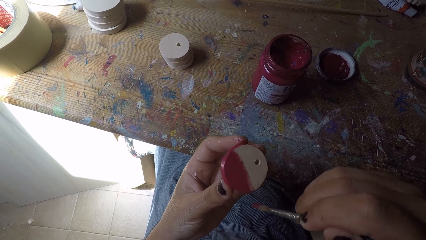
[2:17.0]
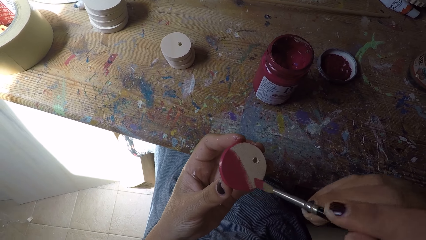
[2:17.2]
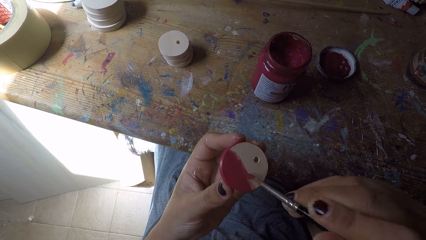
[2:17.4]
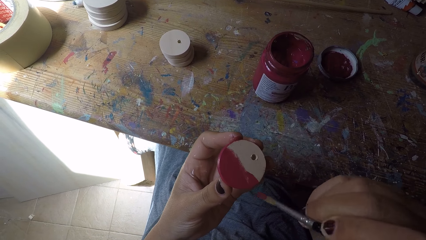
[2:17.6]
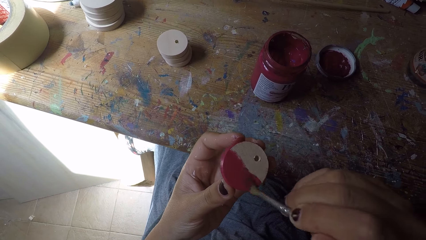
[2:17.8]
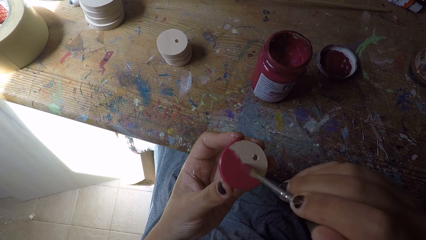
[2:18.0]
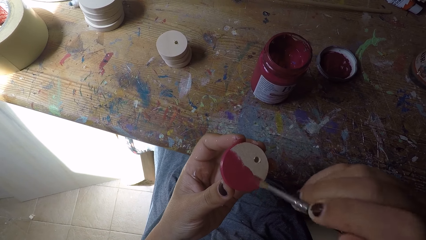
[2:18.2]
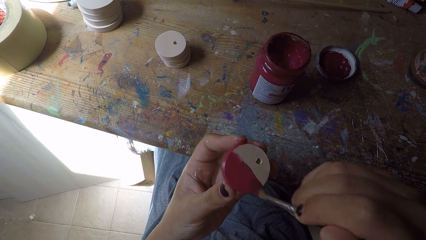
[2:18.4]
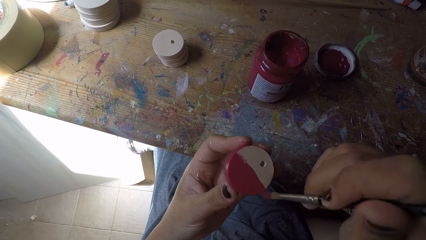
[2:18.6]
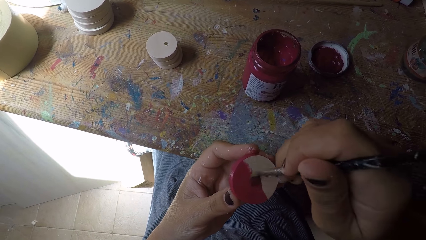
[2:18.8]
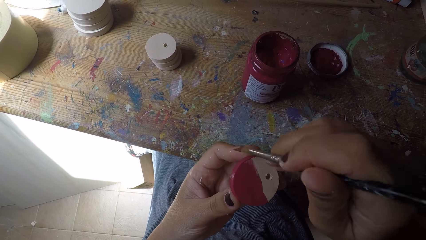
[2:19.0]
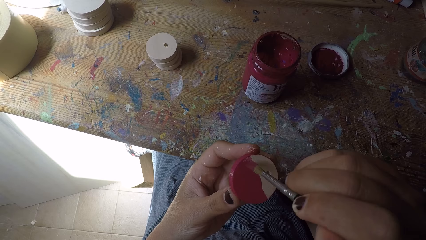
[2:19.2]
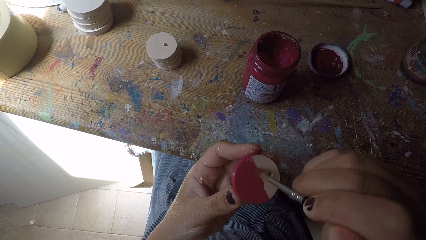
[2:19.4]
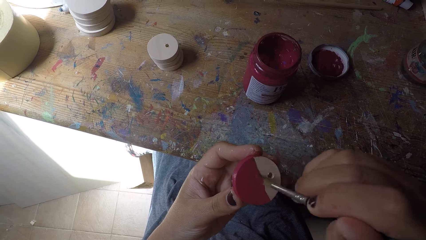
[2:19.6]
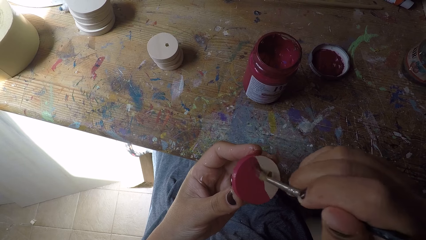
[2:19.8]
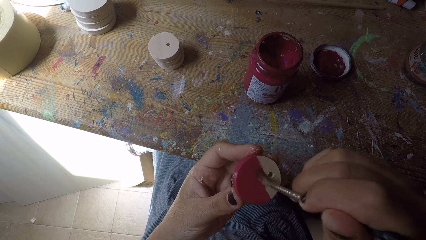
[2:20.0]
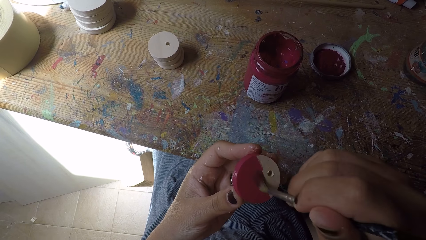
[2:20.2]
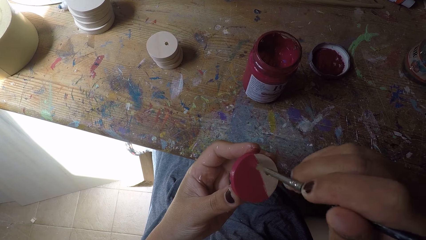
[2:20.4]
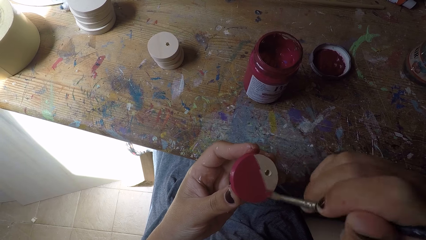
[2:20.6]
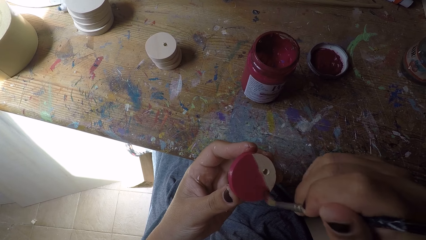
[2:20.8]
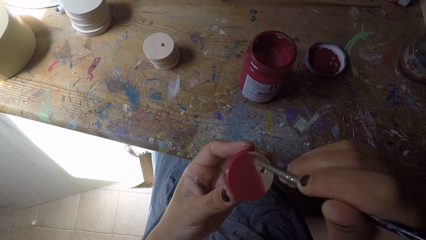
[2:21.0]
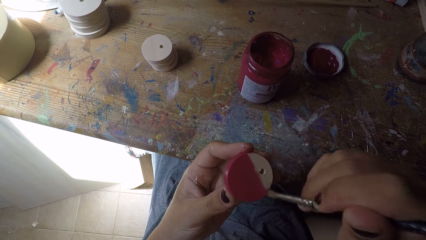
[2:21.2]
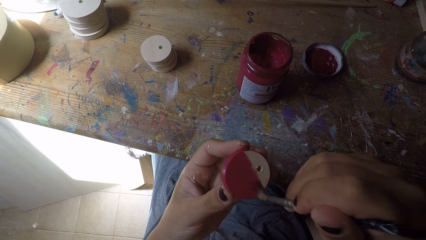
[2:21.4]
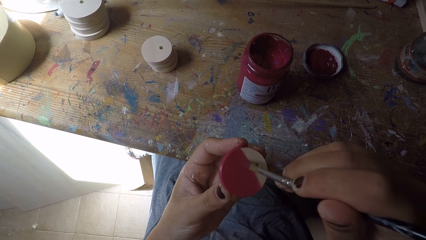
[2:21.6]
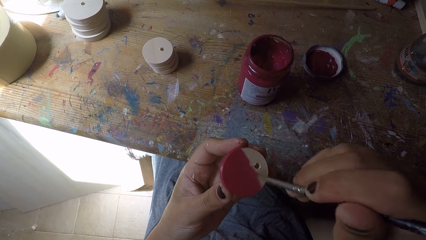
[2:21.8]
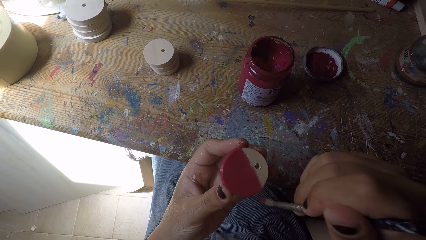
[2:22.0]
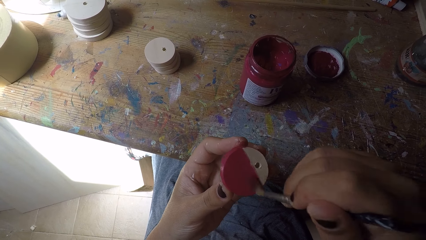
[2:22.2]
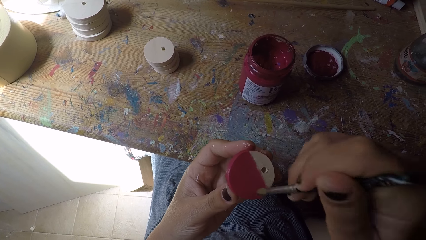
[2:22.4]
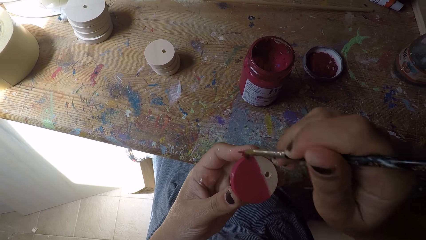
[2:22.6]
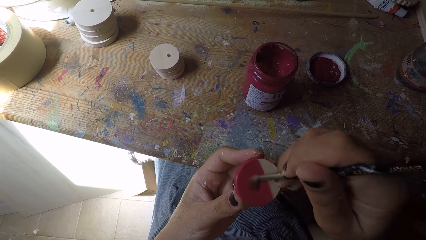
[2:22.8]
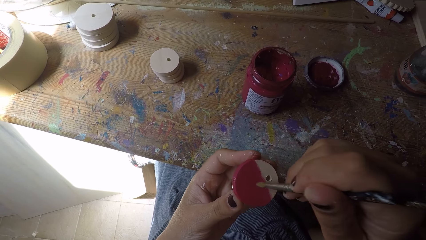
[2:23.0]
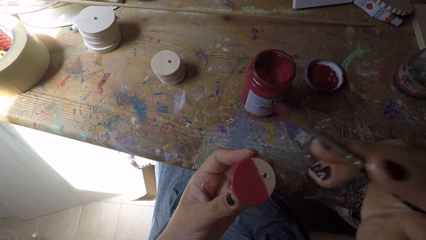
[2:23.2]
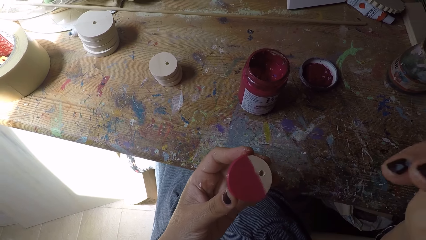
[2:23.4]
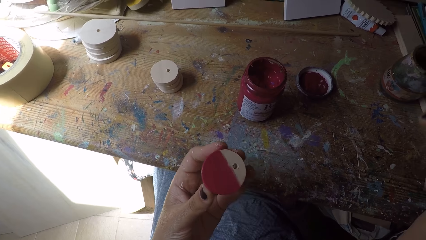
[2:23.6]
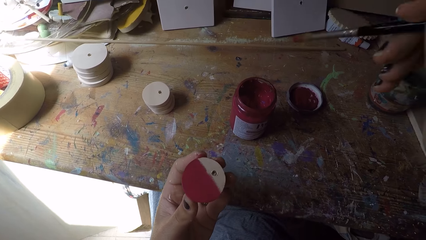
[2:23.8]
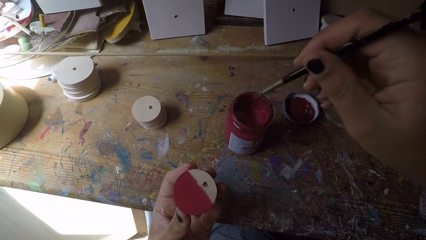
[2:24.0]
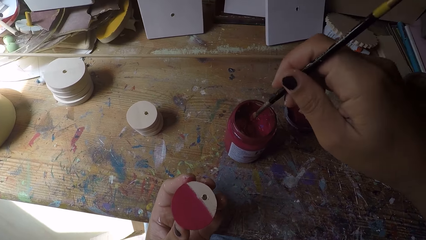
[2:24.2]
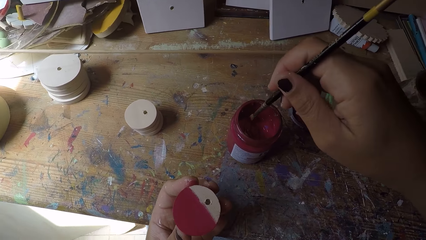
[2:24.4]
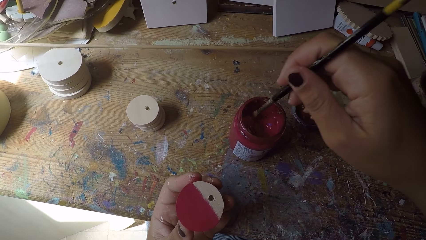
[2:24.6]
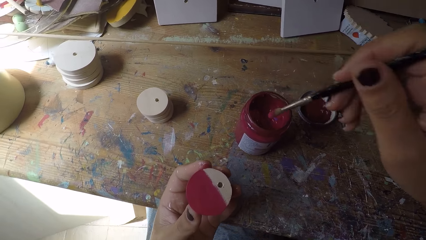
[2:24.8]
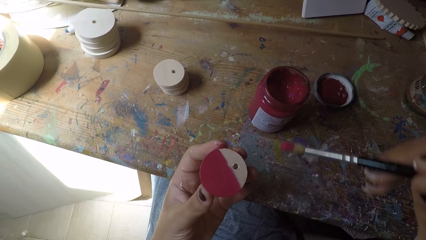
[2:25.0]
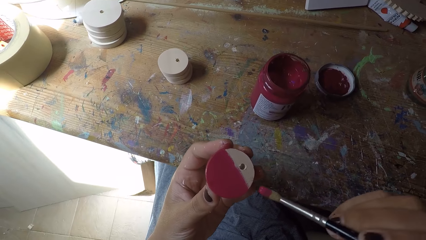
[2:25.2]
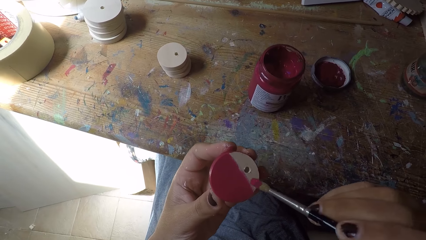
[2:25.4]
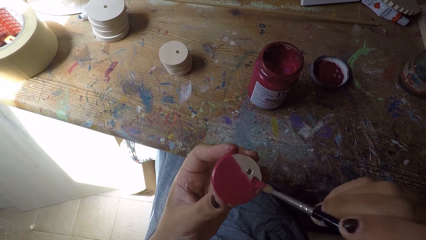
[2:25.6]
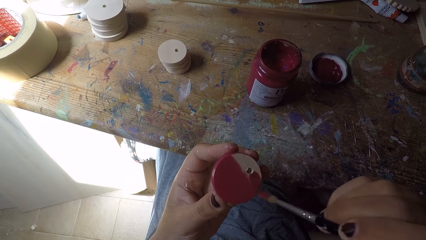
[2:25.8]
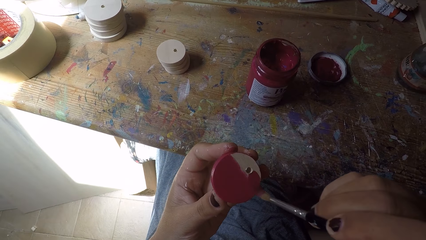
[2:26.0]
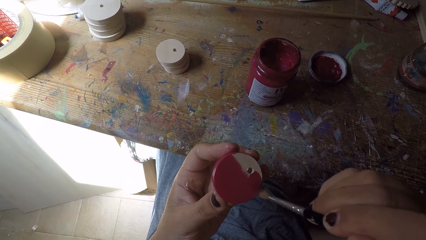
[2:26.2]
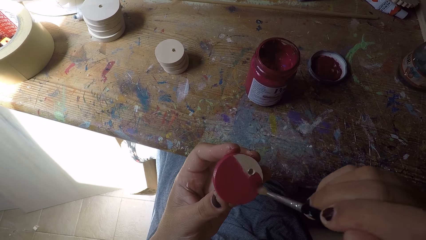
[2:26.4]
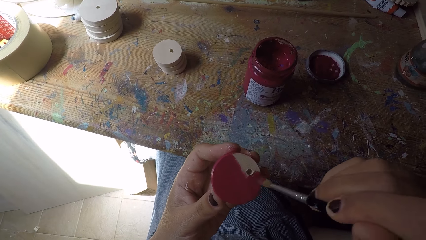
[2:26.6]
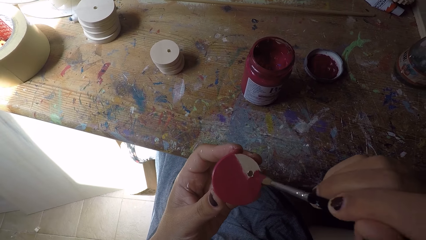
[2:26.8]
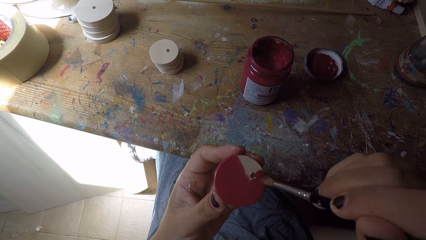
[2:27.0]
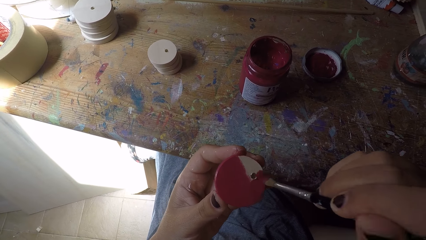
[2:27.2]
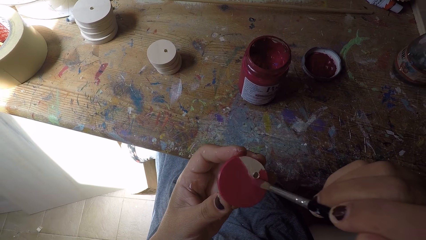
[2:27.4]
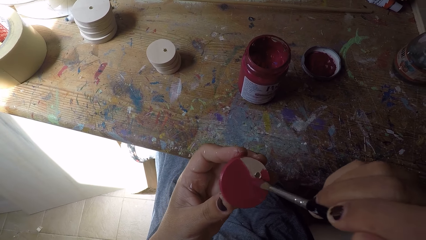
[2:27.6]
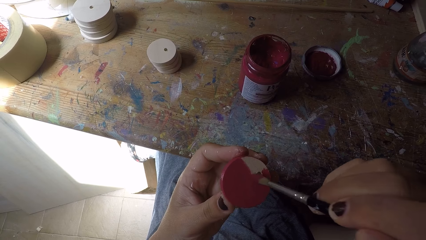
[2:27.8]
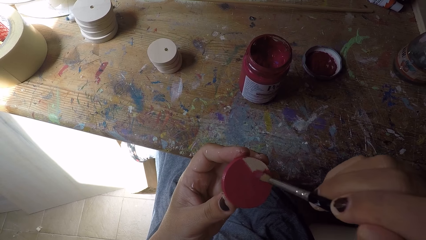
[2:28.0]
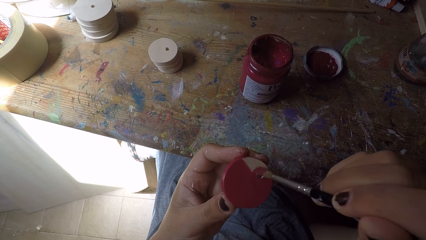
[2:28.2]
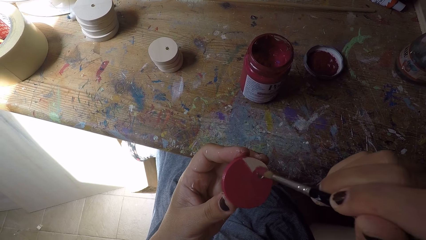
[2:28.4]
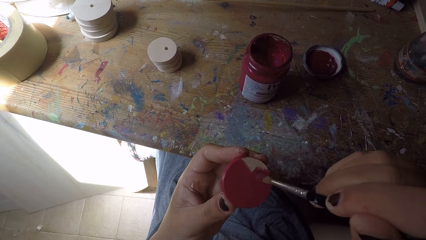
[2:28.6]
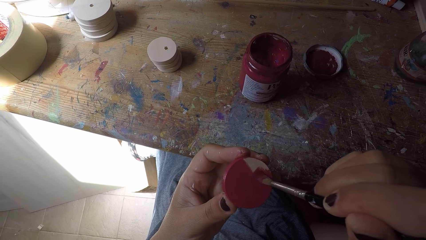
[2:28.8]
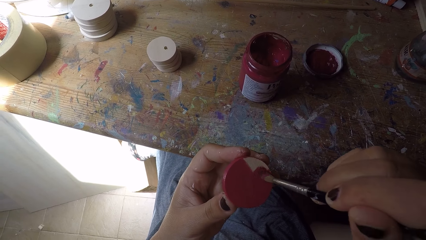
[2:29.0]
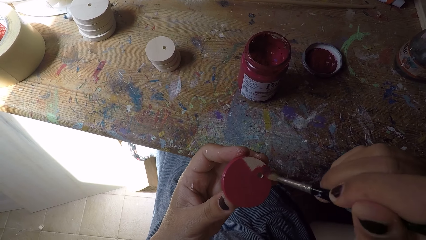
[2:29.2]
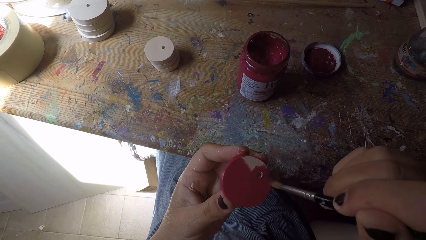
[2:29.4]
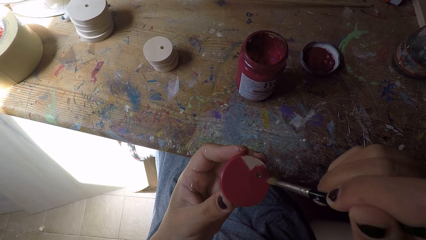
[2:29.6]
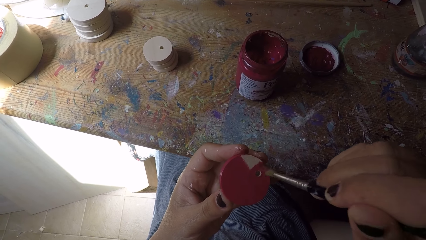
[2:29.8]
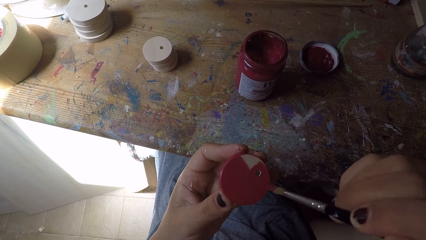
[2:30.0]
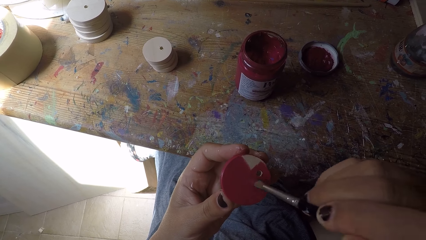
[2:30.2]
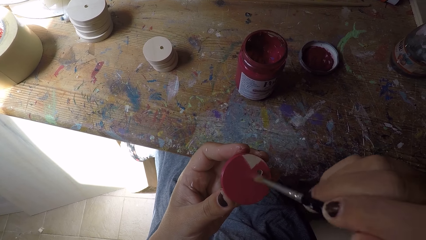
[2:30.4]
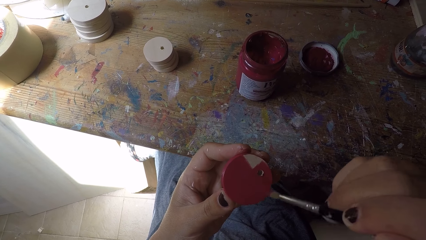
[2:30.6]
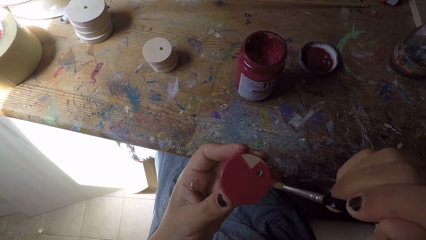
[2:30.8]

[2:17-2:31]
The camera wearer scoops paint from the paint can with the paint brush in her right hand. She paints the easel round painting panel with the paint brush in her right hand.

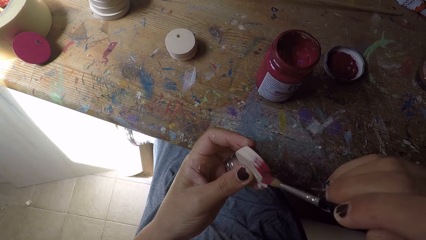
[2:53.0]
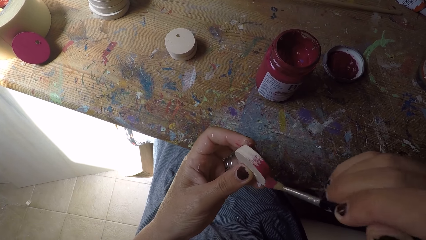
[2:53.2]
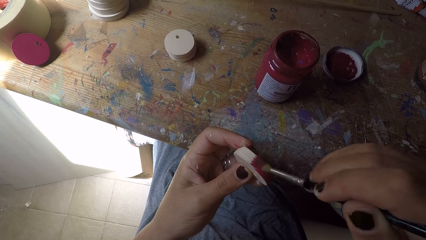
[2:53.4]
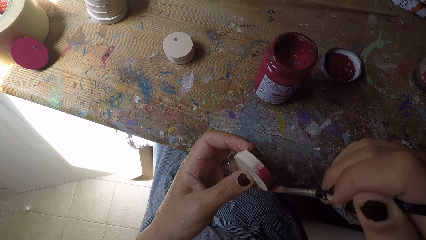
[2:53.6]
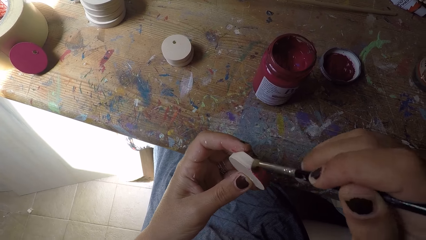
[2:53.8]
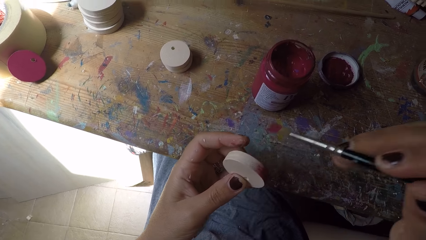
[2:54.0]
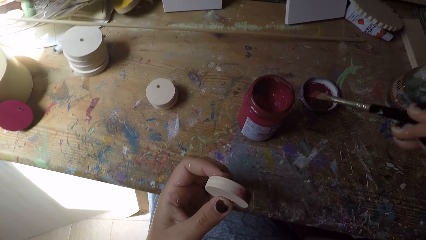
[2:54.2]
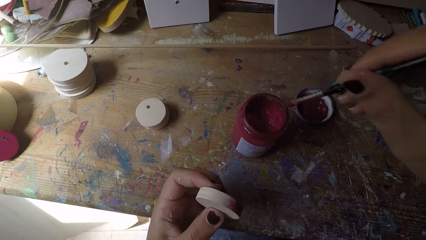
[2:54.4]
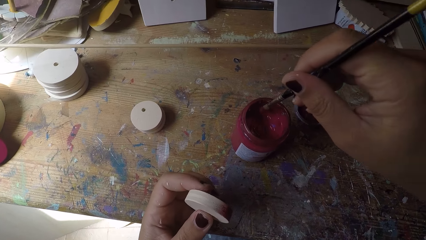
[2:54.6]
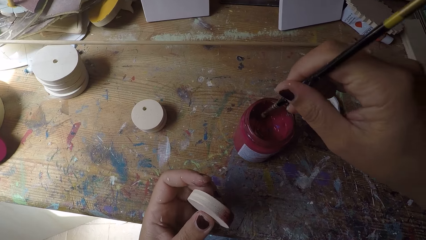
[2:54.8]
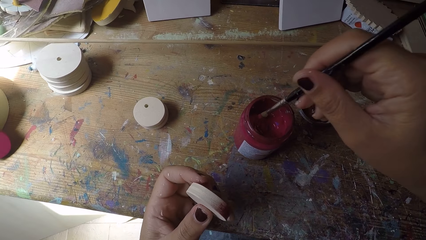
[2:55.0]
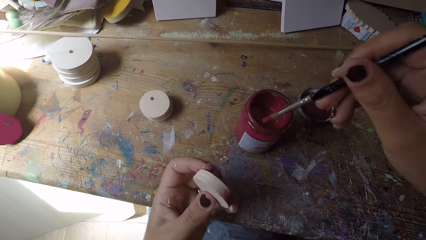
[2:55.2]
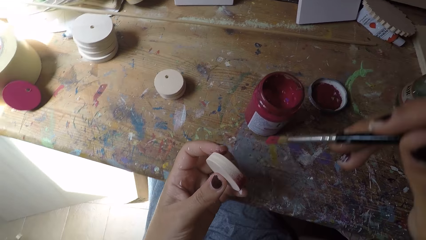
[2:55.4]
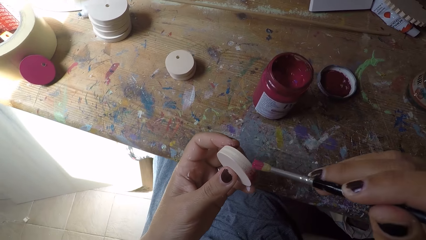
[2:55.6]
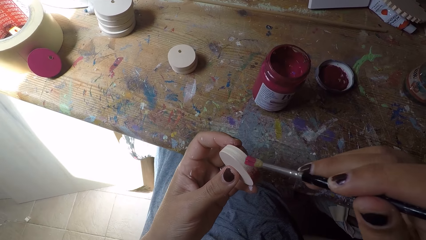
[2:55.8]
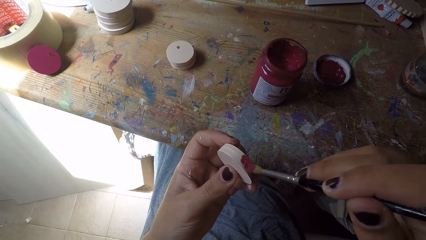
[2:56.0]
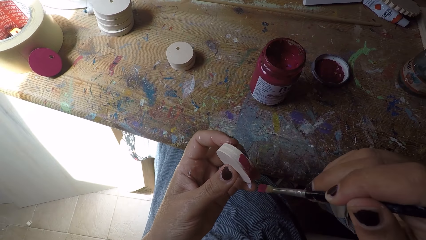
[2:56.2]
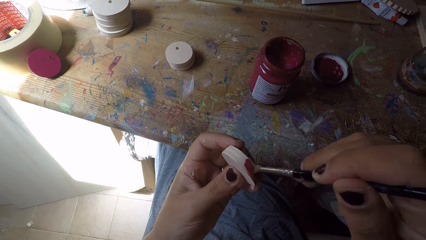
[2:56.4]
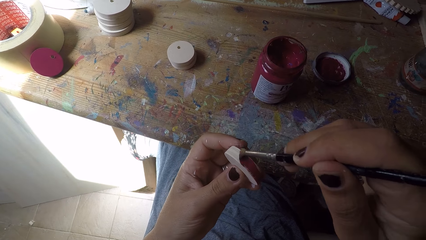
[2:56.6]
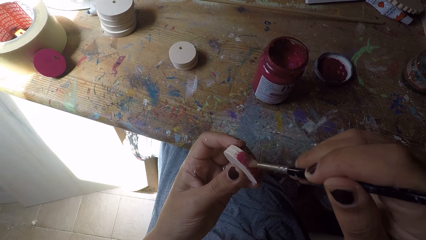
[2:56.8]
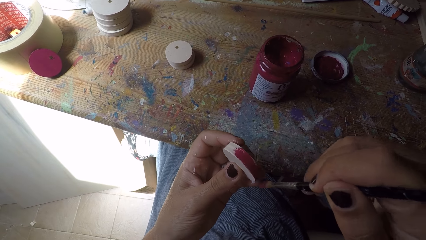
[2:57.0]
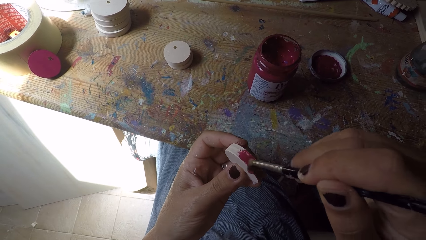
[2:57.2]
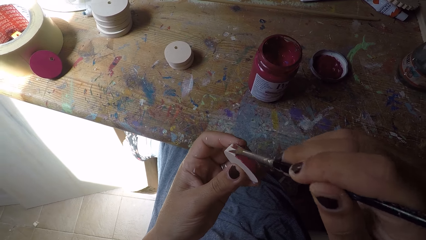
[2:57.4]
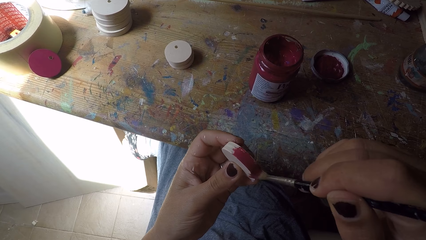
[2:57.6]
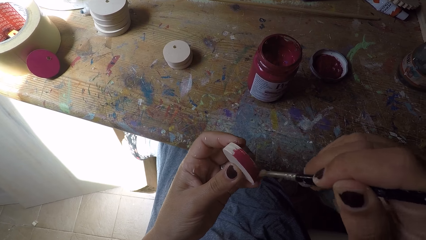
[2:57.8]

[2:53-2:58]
The camera wearer scoops paint from the paint can with the paint brush in her right hand. She paints the easel round painting panel with the paint brush in her right hand.
